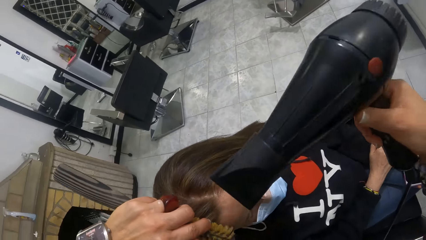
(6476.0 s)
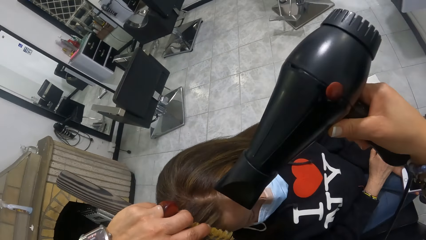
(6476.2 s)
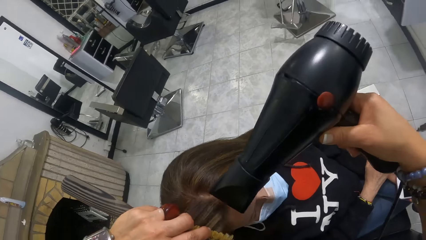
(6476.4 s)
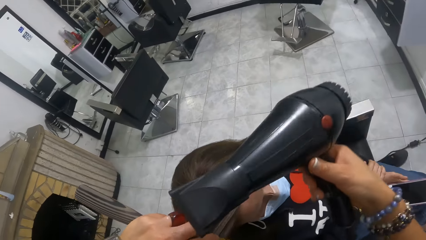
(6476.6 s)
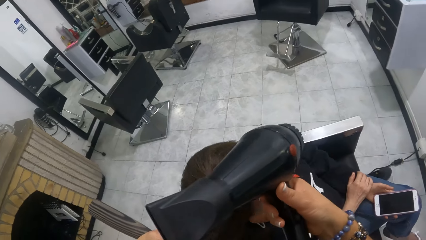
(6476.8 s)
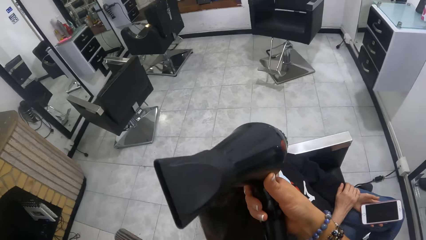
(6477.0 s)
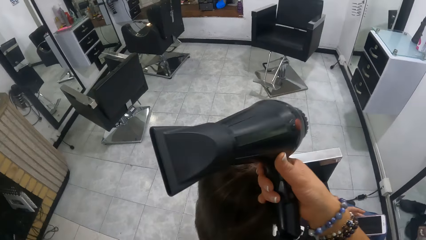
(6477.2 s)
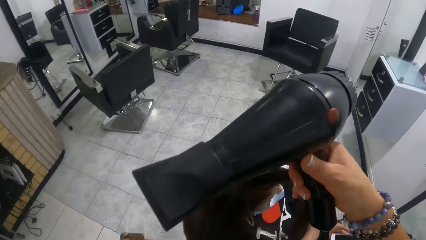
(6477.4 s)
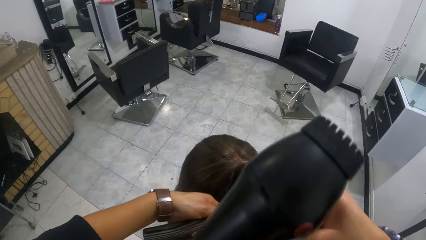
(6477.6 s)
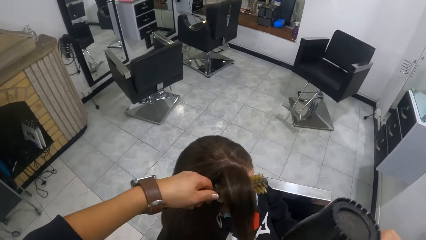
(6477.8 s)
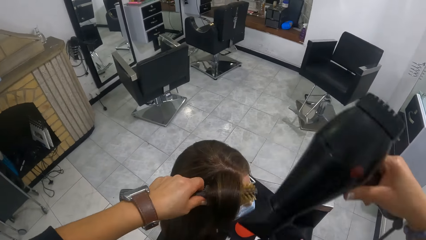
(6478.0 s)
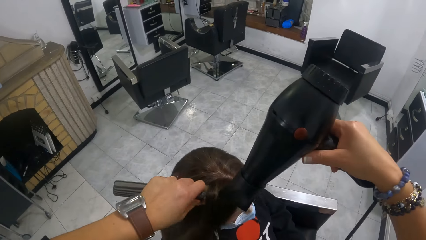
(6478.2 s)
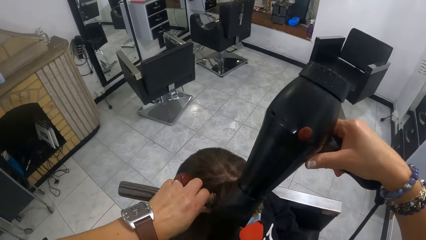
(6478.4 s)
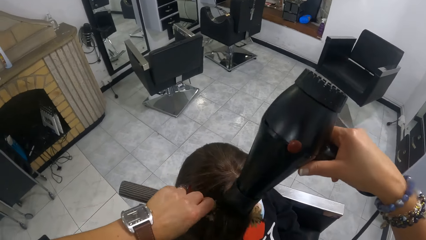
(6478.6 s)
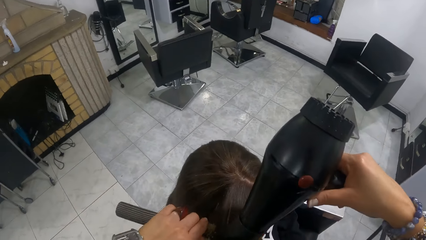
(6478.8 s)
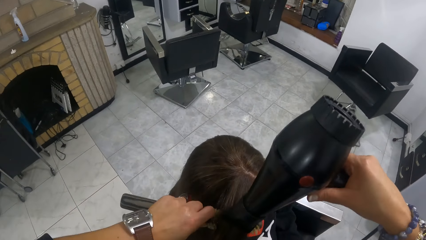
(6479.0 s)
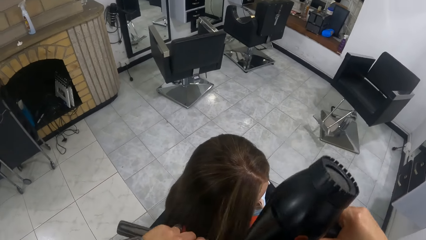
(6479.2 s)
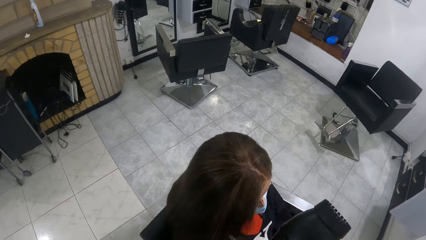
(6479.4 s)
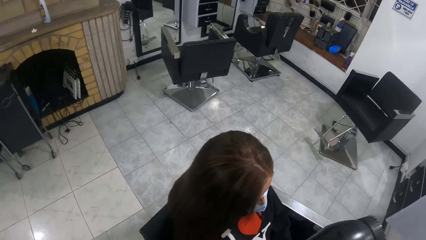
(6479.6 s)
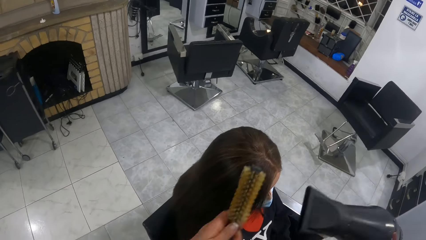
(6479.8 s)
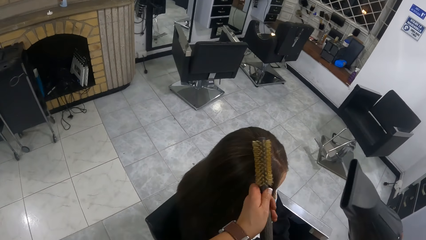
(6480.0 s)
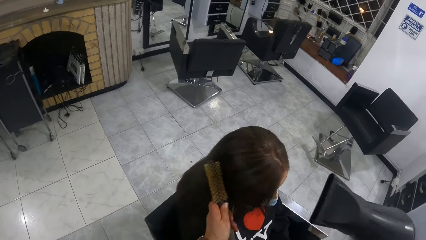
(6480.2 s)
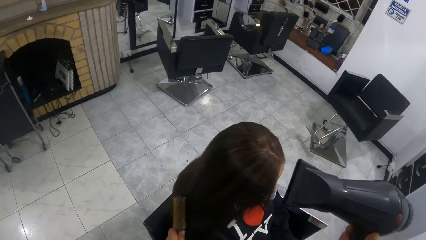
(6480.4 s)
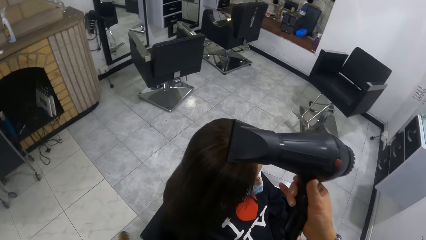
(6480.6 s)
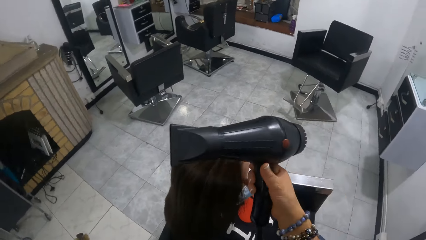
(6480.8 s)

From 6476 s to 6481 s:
The camera wearer revamps the woman's hair with the curly hair brush and hand dryer in both hands.

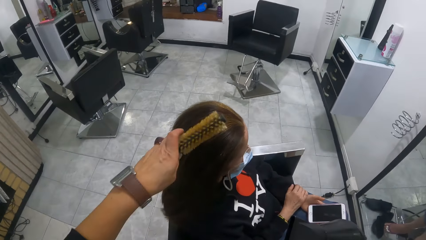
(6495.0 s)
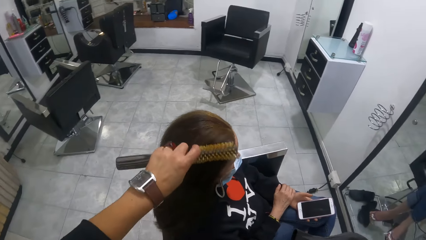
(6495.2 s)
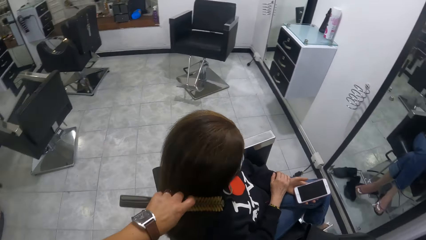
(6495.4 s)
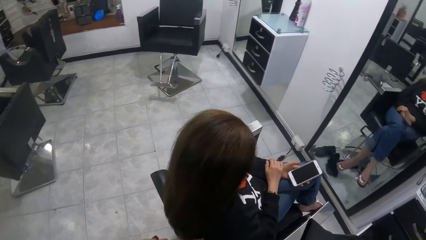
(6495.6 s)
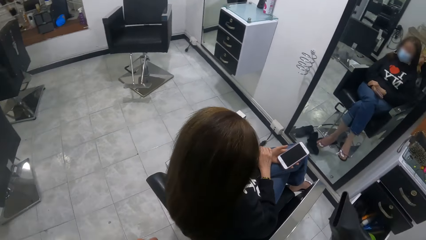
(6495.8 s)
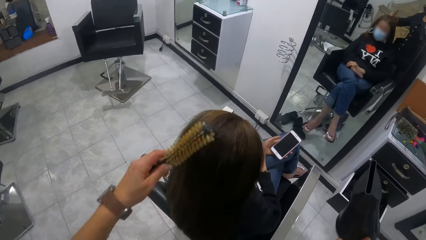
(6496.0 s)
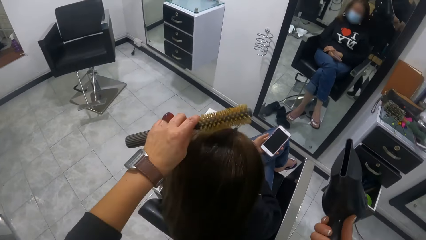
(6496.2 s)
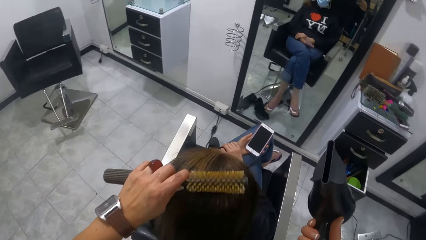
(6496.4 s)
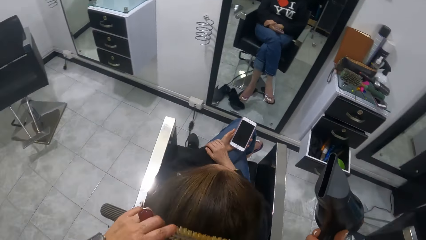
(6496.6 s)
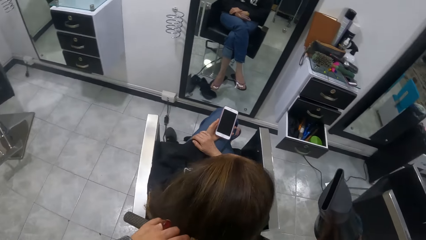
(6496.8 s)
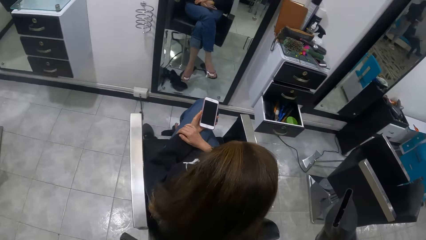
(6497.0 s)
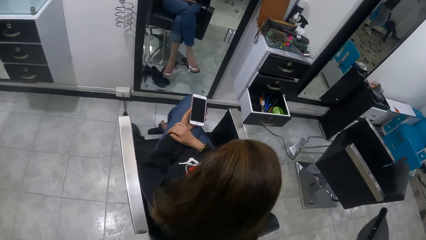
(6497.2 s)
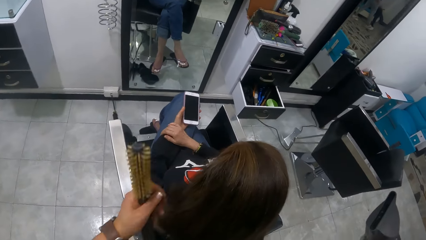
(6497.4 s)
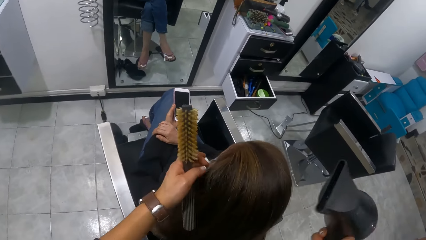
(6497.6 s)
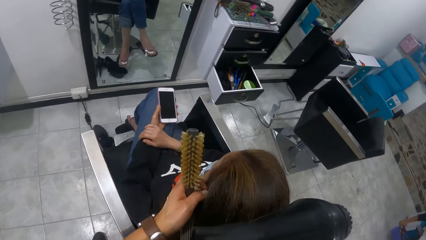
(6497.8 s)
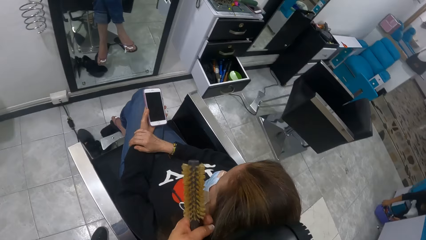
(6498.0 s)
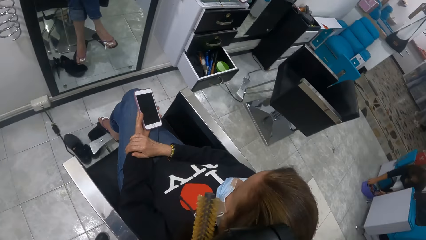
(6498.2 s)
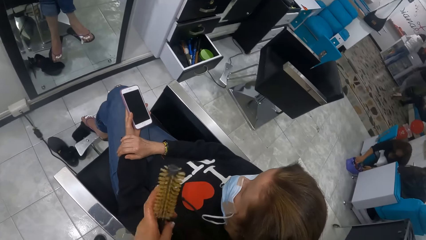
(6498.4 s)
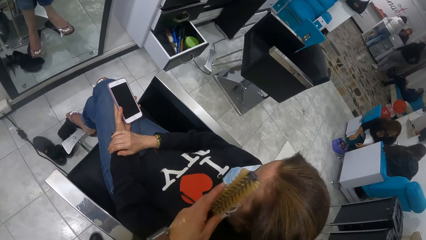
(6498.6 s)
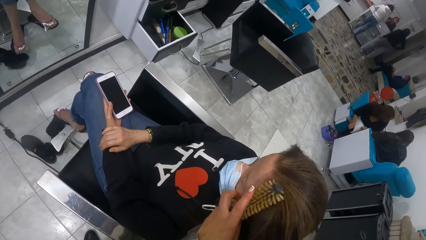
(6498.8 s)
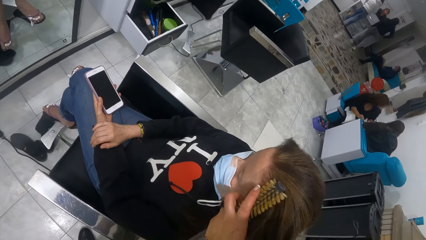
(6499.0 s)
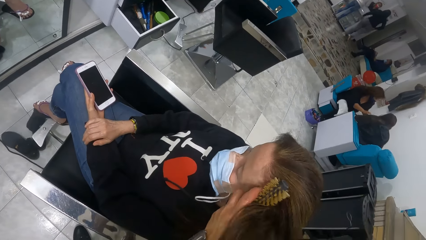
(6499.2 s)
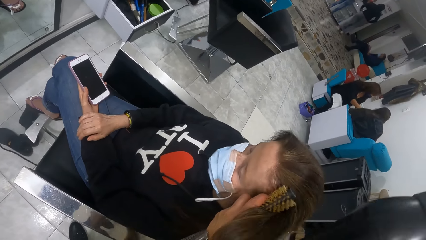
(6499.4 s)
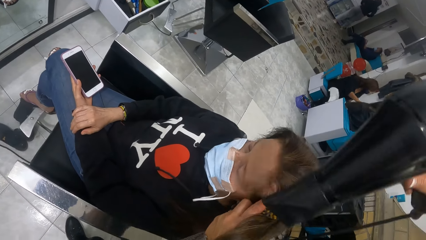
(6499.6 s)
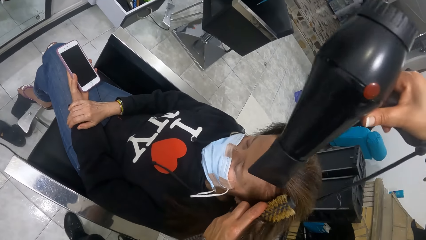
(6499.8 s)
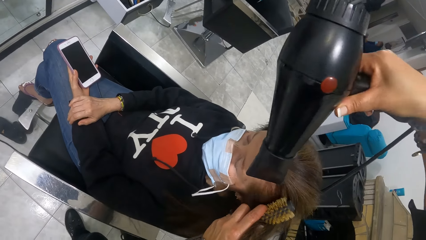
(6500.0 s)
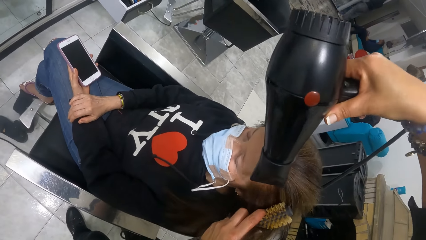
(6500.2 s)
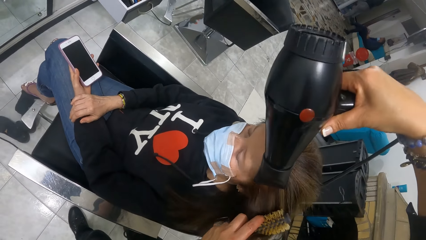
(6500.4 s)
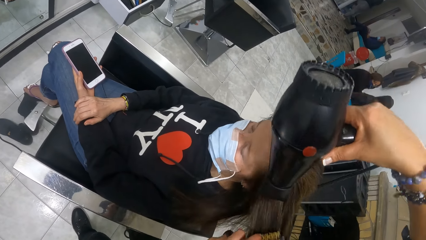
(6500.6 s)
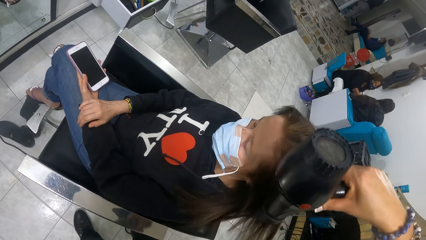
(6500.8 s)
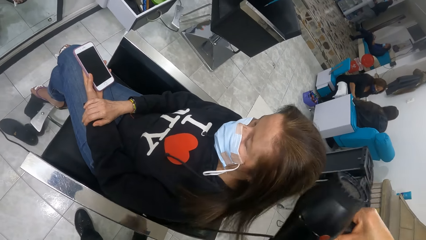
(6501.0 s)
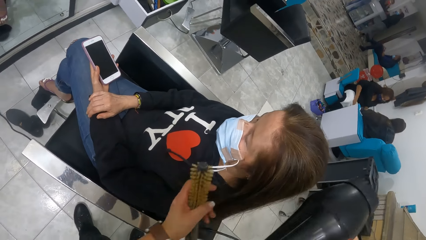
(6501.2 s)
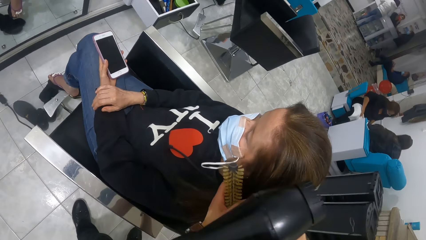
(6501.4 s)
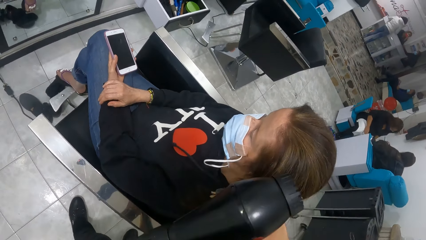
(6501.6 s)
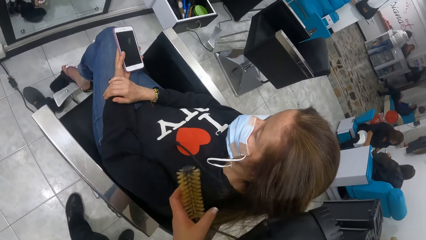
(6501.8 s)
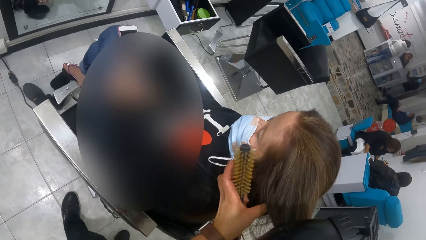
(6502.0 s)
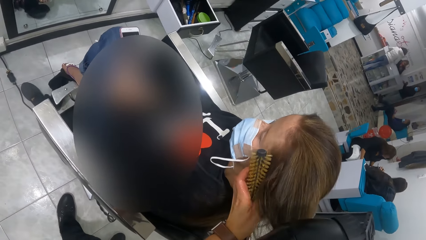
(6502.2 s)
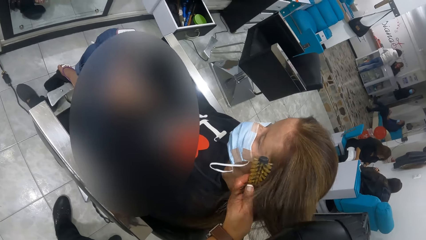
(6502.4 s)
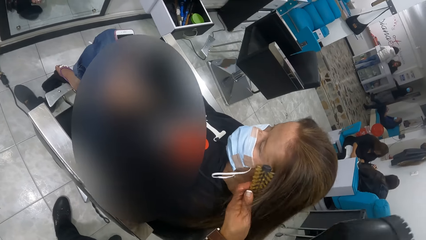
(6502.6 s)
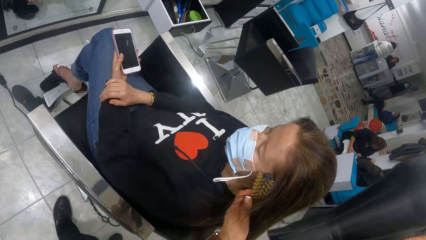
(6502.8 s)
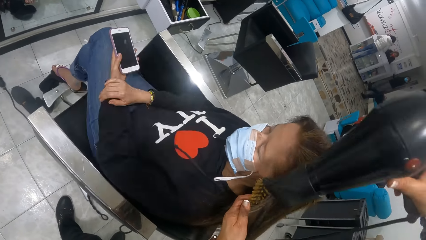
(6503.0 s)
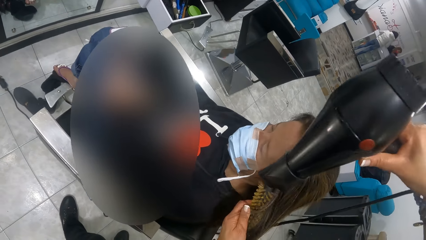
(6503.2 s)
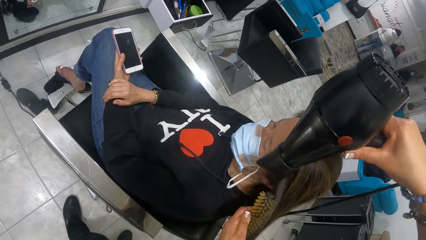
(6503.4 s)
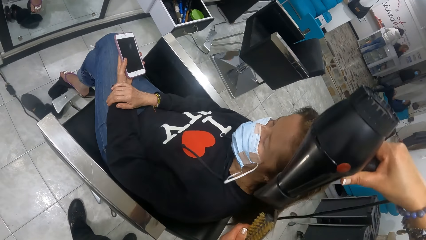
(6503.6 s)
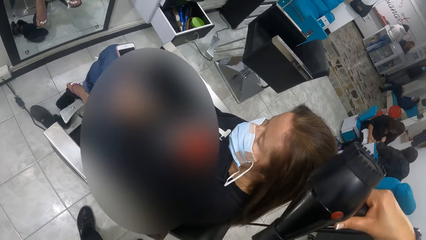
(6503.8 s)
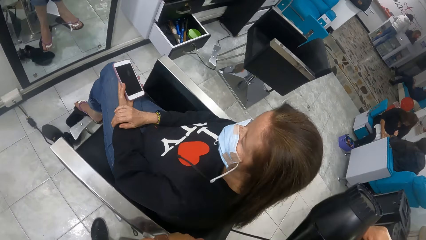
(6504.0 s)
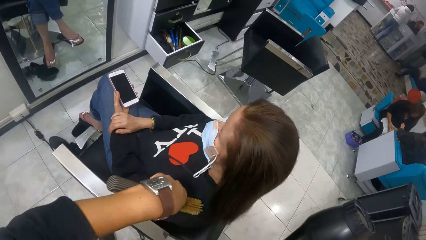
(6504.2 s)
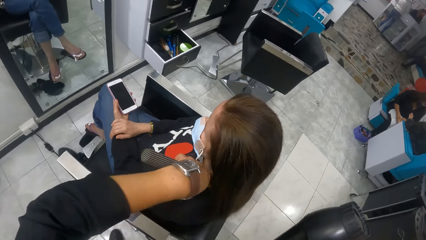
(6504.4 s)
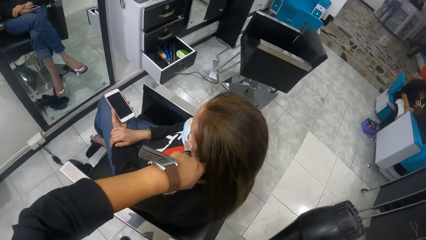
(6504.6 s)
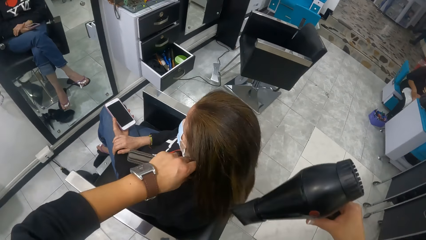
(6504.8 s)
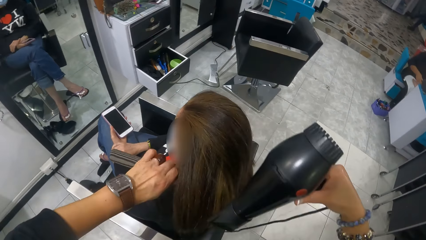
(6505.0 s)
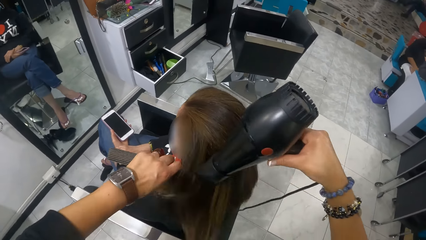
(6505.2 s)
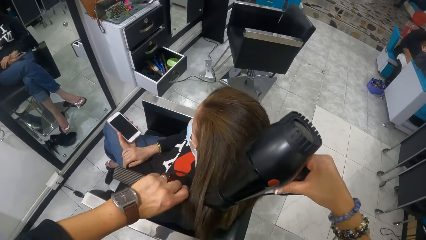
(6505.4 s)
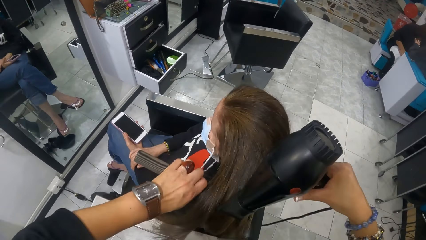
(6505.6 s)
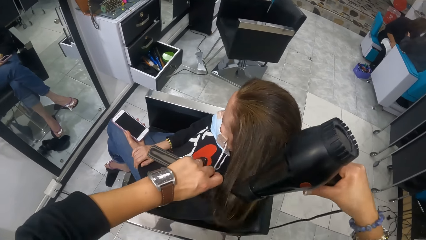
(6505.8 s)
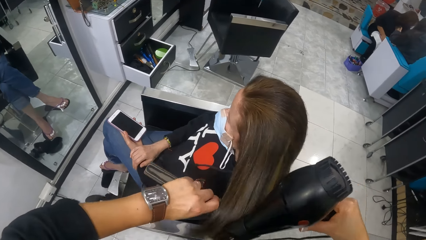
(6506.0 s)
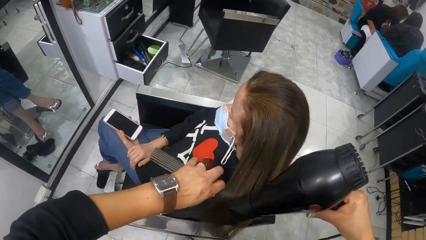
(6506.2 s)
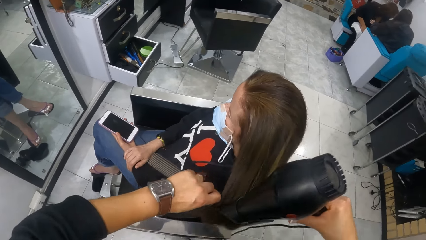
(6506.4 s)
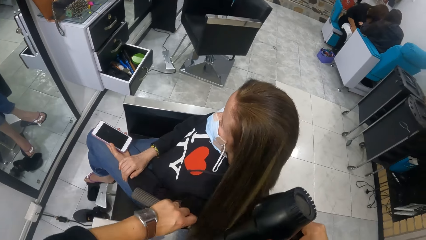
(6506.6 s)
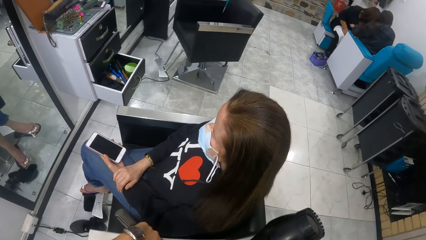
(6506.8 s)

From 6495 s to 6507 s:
A person sits in the salon. Another person walks in the salon. Another person holds a towel on her lap. The camera wearer moves the woman's hair with her left hand. She brushes the woman's hair with the hair brush in her left hand. She dries the woman's hair with the hair dryer in her right hand. She holds the woman's hair with her right hand. She holds the woman's hair with her left hand. She dries the woman's hair with the hair dryer in her right hand. She brushes the woman's hair with the hair brush in her left hand. She dries the woman's hair with the hair dryer in her right hand.
